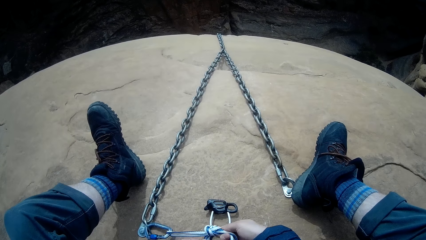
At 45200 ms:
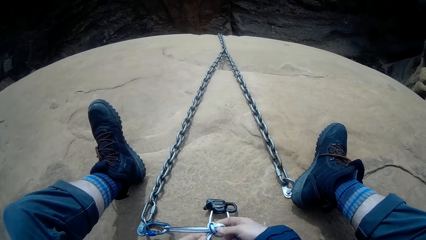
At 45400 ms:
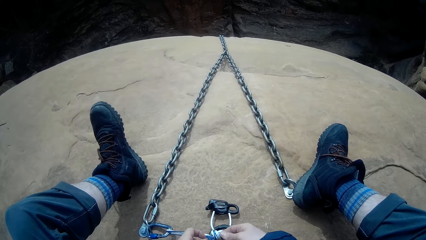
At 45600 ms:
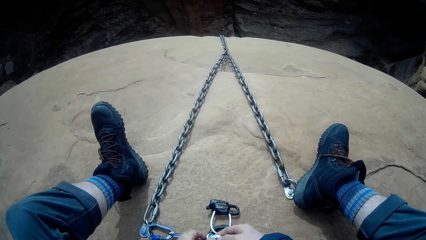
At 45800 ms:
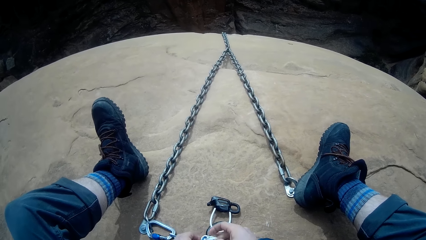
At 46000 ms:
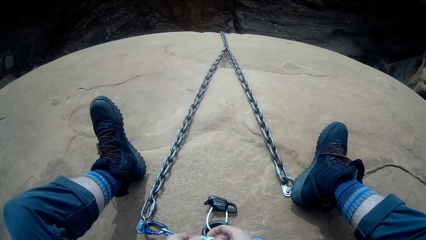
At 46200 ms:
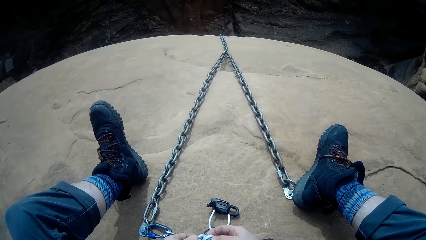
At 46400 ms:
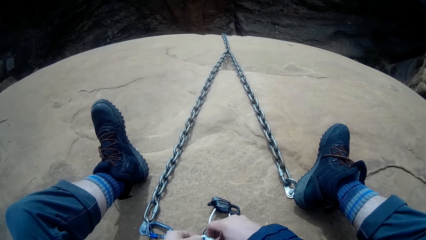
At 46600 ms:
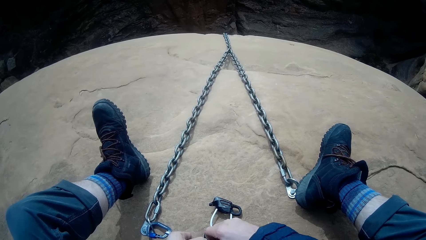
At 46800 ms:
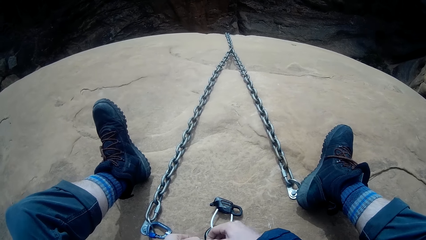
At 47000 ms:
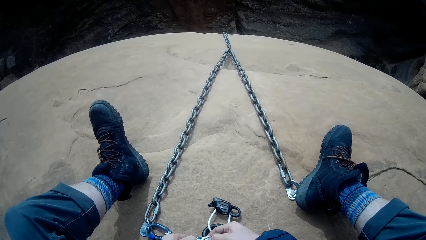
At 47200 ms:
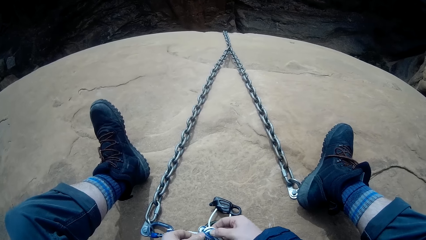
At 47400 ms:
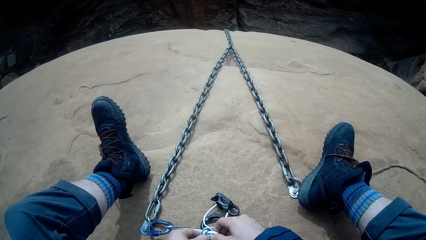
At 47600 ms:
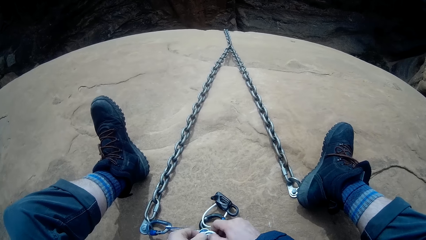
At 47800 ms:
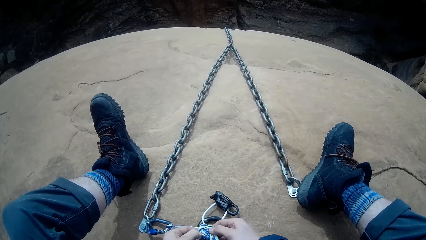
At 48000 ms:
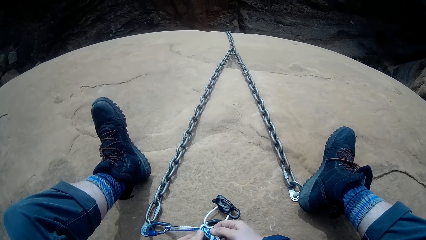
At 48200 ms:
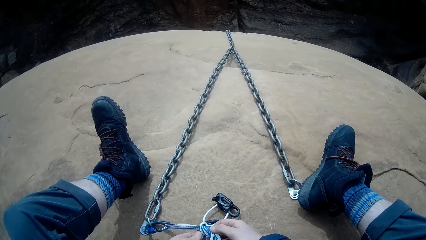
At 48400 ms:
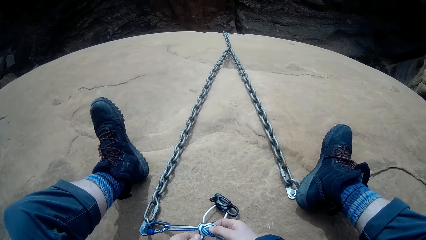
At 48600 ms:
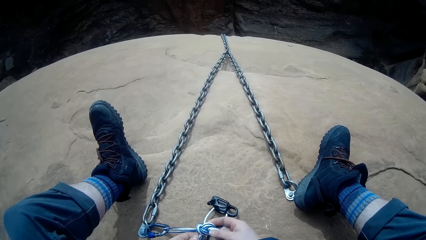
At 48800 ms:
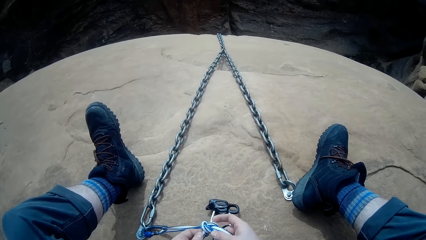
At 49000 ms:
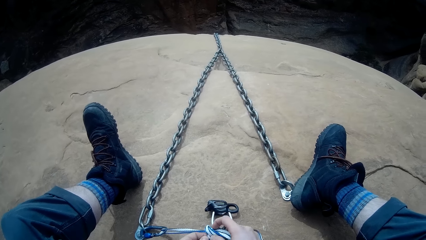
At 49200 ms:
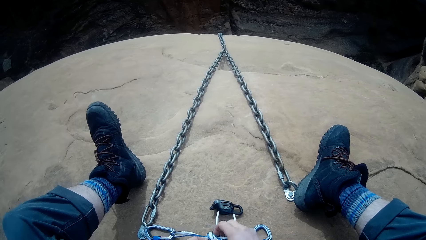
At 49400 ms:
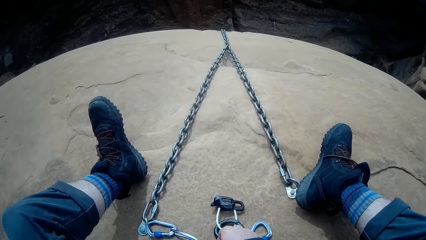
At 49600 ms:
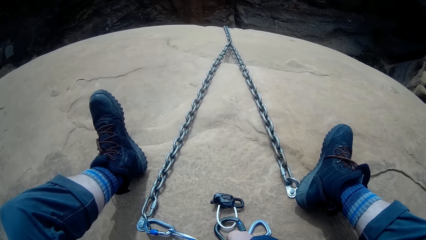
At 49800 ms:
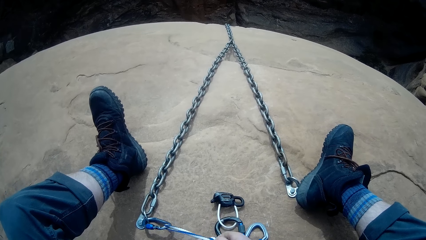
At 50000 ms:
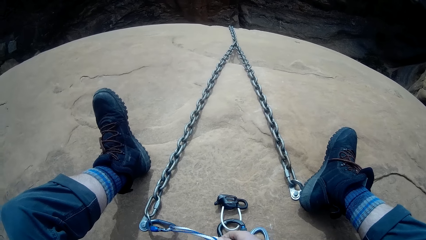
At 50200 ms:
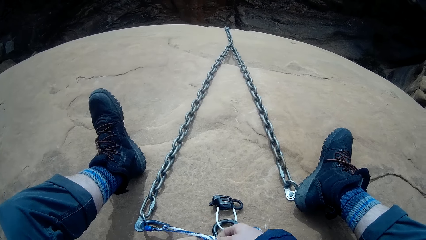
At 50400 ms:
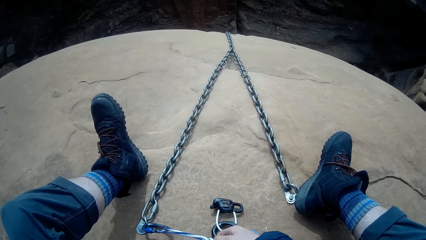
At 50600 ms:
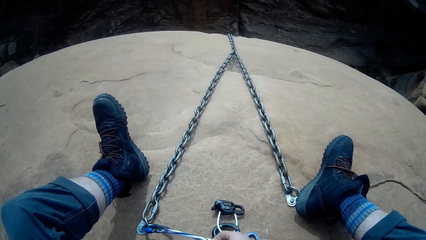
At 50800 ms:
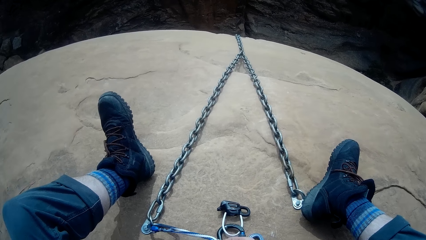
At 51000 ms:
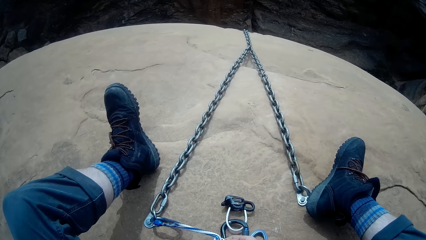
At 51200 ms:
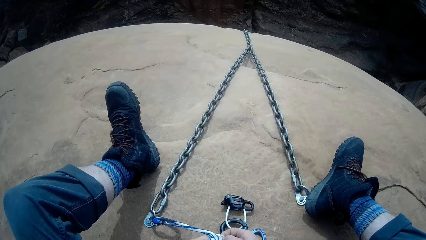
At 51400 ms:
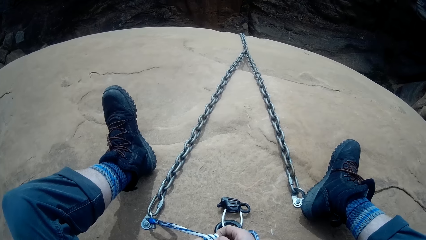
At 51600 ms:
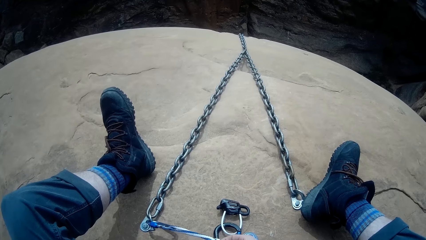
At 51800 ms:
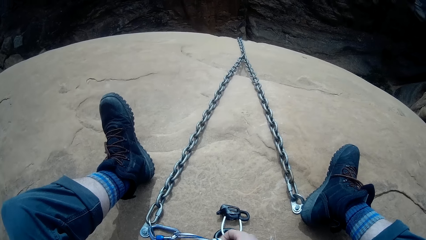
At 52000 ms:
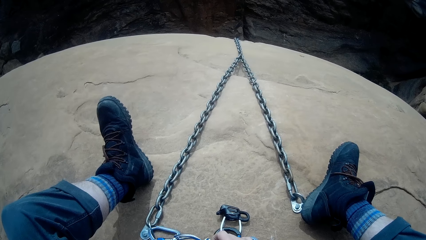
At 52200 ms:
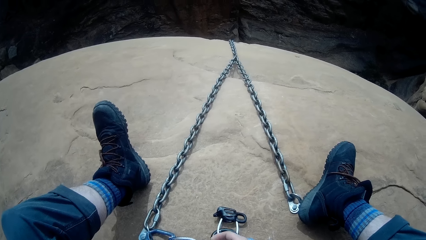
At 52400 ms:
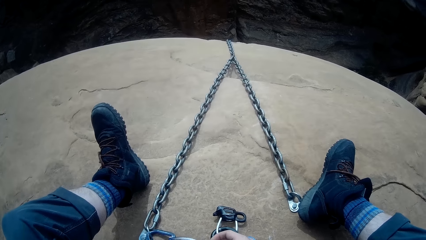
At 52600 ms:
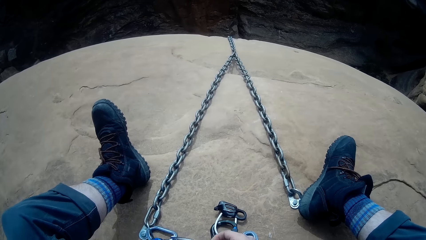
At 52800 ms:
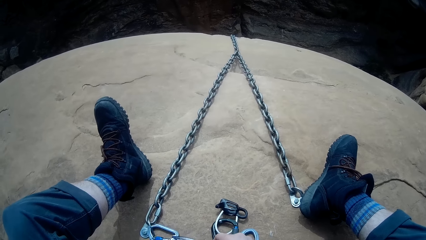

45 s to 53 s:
The camera wearer unties the knot.

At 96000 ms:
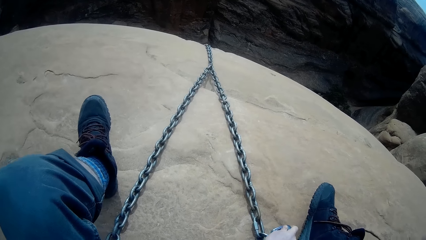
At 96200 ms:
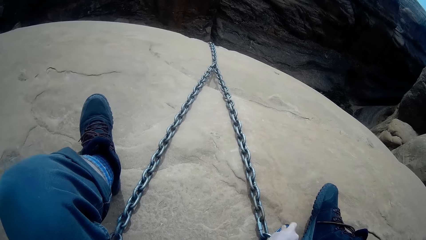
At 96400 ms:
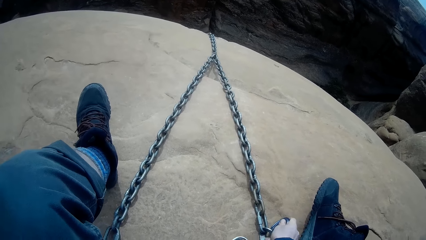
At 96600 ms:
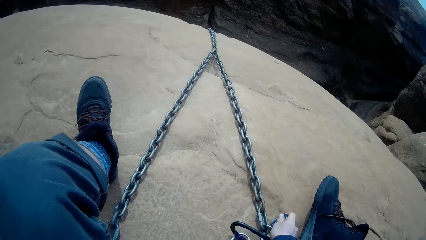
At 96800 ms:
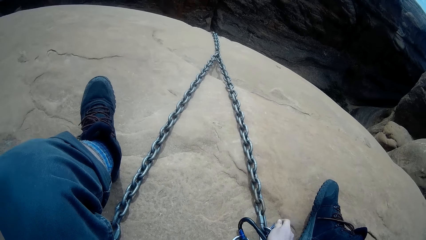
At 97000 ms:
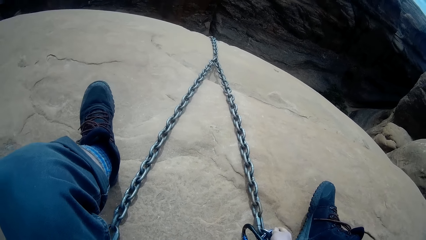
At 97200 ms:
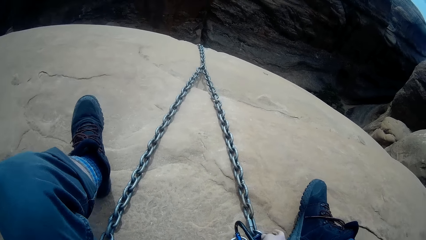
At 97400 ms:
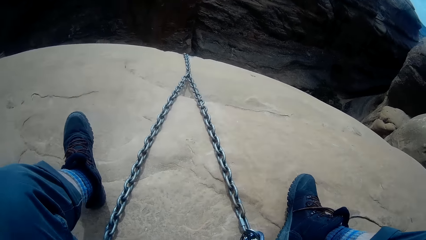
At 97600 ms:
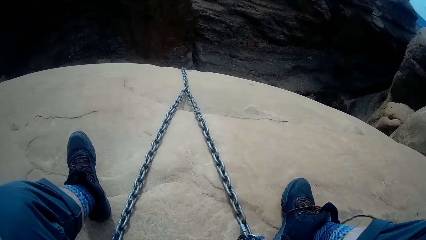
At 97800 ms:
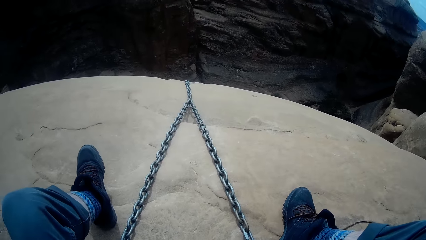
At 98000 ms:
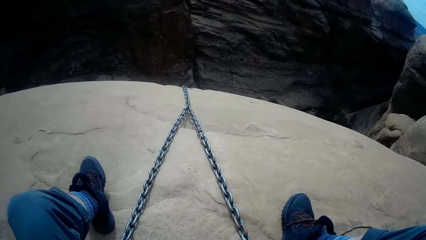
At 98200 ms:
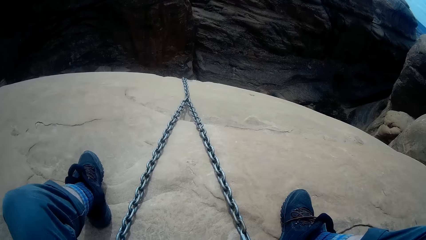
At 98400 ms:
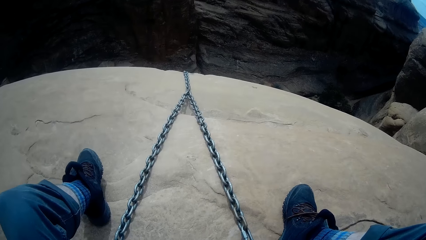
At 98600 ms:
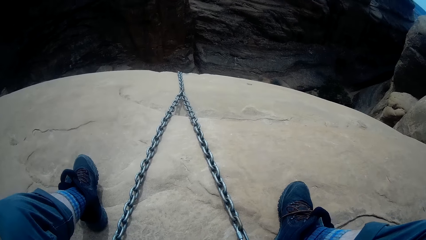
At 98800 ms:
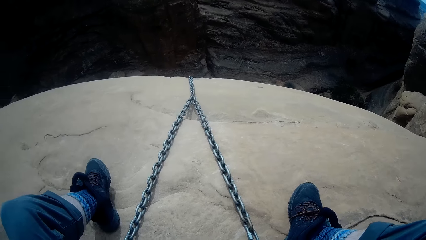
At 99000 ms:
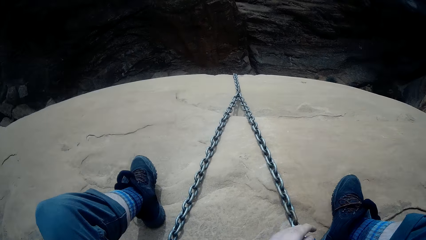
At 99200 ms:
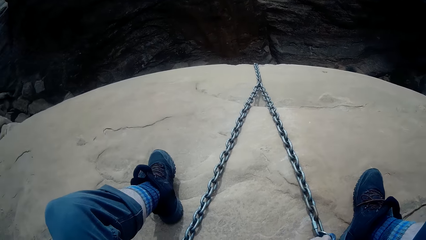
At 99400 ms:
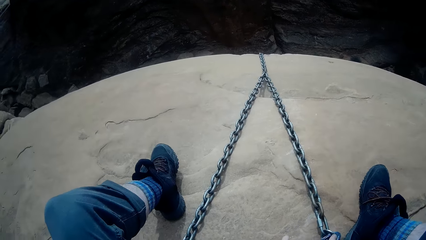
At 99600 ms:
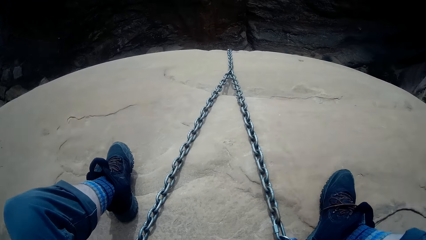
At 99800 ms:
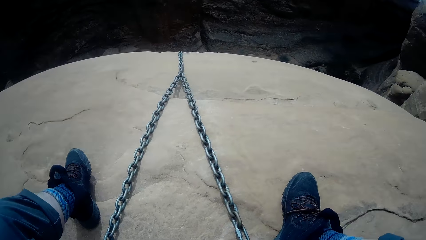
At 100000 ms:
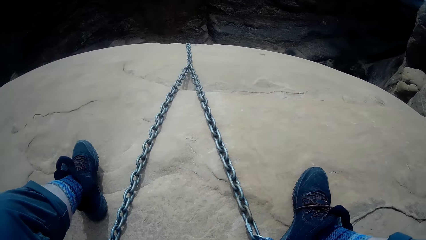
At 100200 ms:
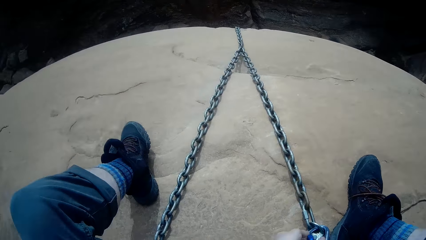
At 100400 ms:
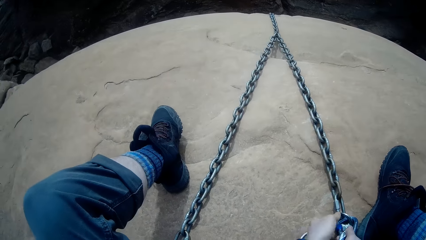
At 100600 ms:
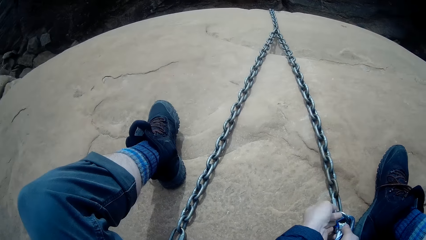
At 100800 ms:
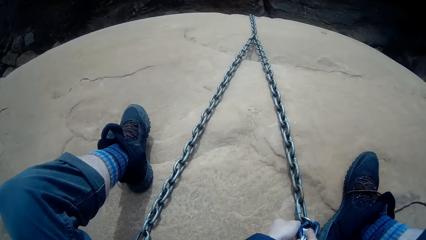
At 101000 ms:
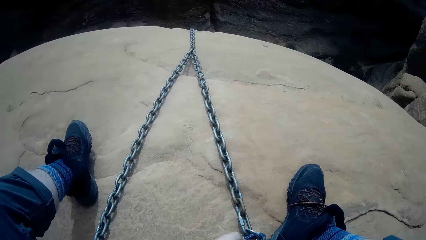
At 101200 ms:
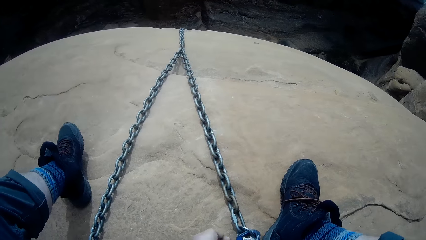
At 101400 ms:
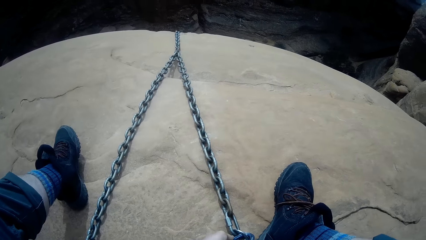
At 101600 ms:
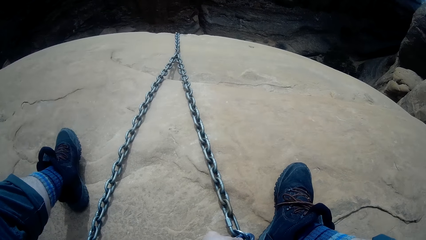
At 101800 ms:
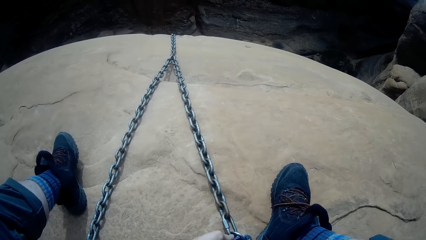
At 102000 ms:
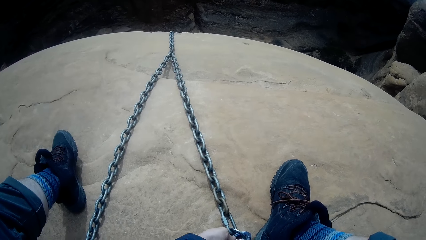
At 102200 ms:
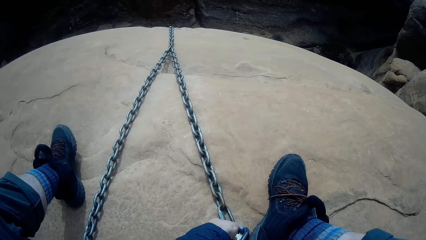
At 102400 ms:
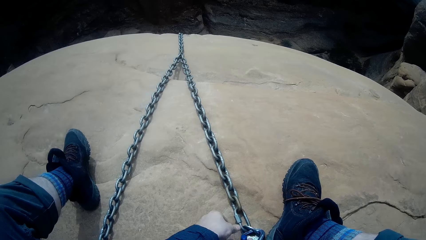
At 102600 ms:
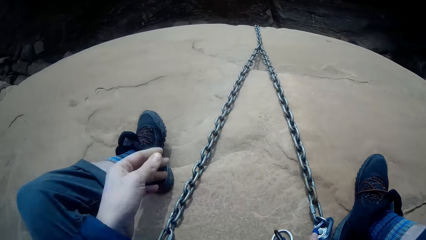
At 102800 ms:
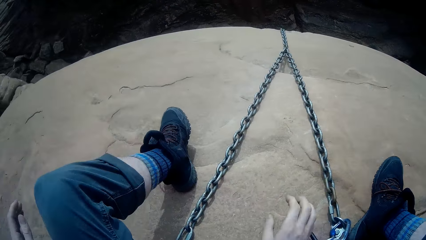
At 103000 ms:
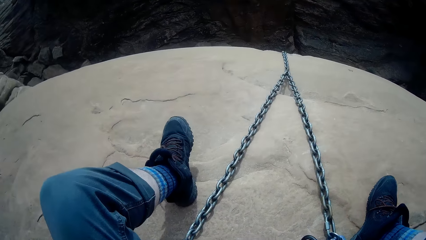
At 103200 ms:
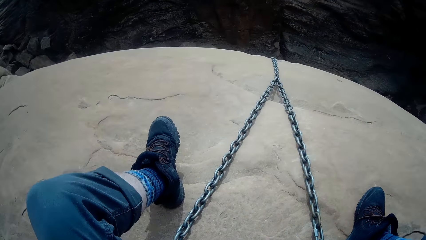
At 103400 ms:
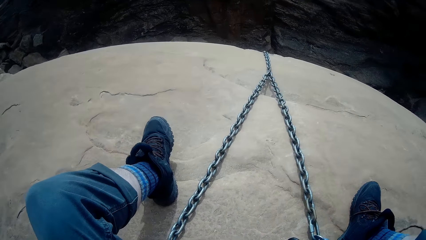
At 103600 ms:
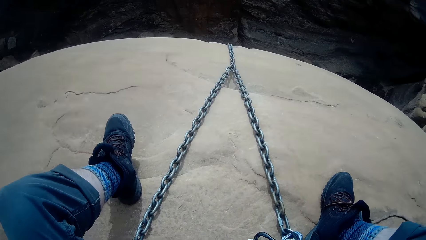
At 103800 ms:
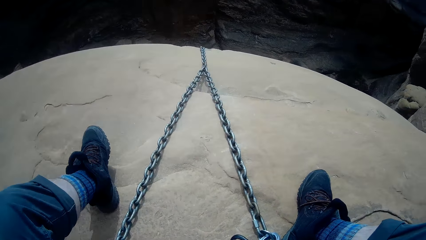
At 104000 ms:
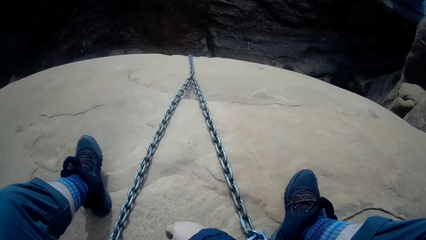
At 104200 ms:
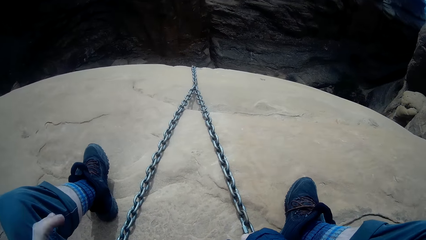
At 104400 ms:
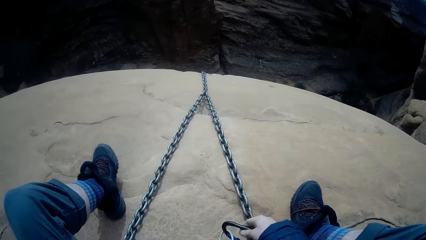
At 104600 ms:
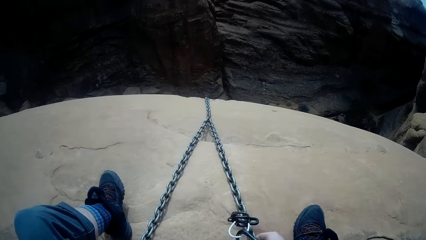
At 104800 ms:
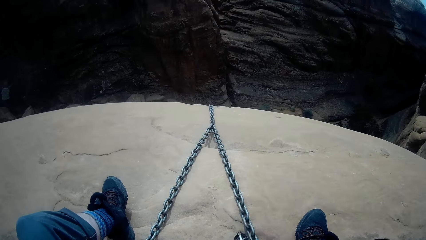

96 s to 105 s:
The camera wearer fixes something on the chain. They take the chain.
